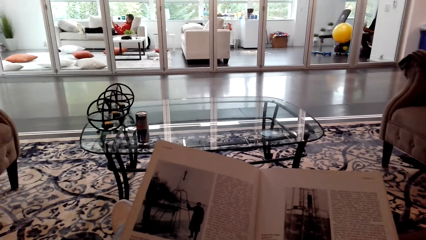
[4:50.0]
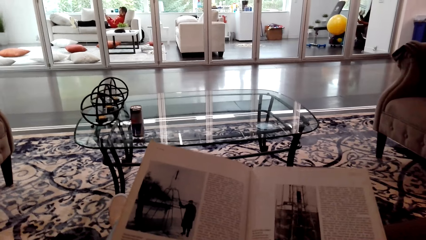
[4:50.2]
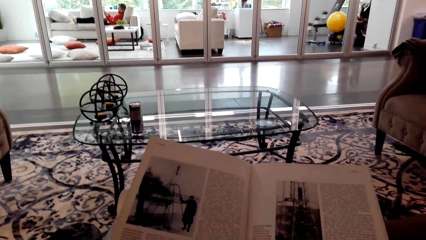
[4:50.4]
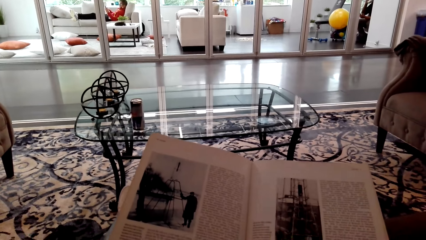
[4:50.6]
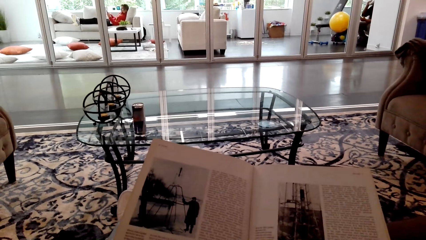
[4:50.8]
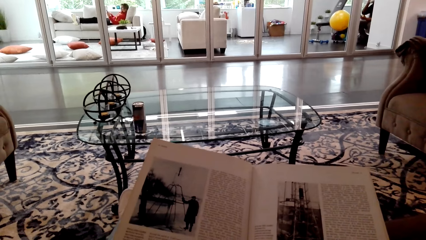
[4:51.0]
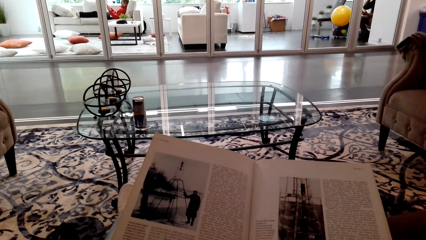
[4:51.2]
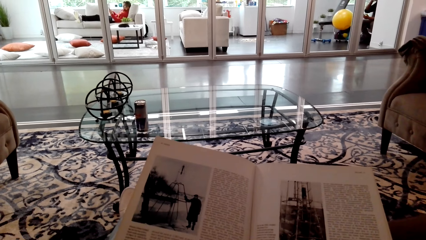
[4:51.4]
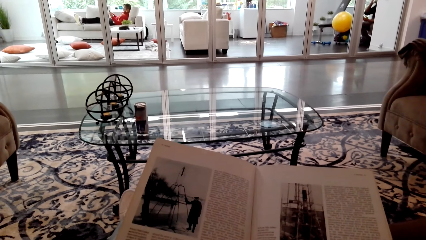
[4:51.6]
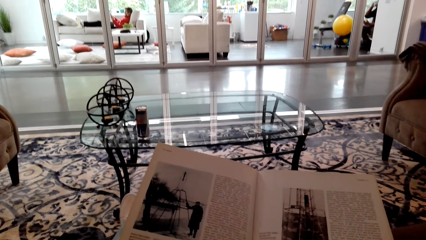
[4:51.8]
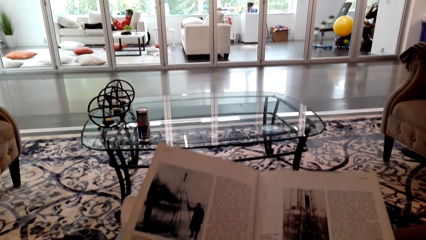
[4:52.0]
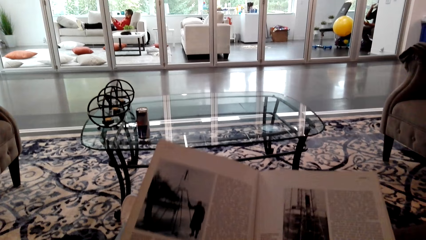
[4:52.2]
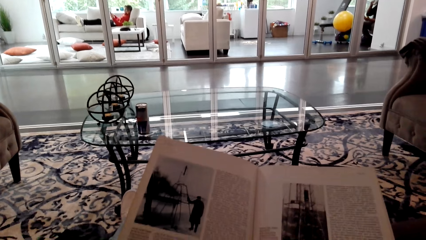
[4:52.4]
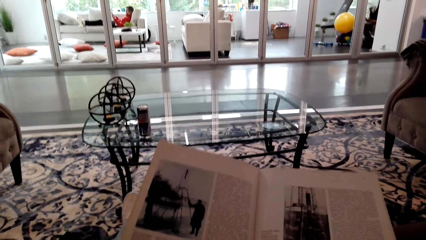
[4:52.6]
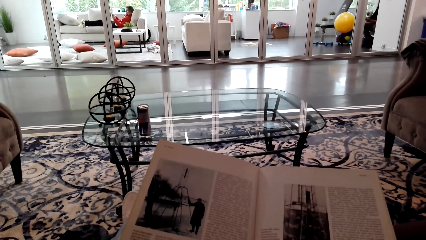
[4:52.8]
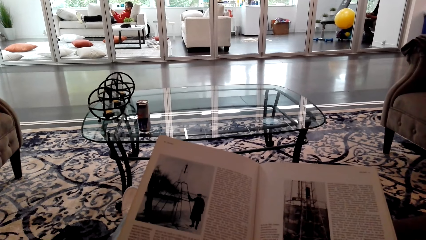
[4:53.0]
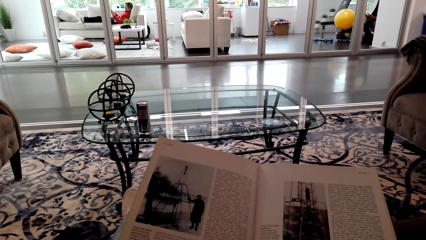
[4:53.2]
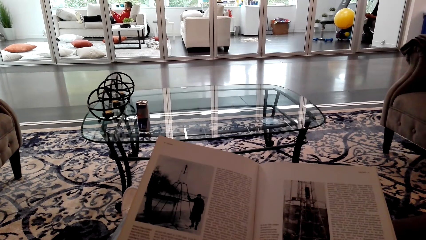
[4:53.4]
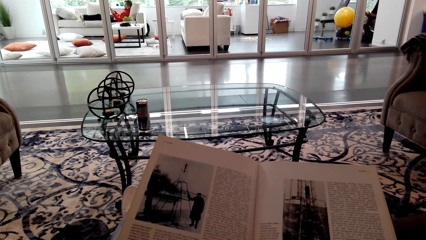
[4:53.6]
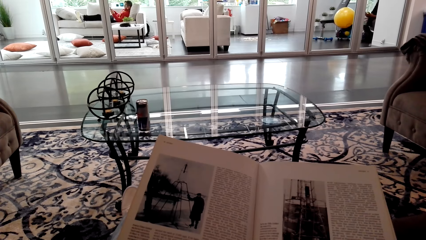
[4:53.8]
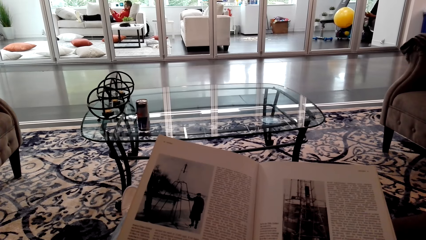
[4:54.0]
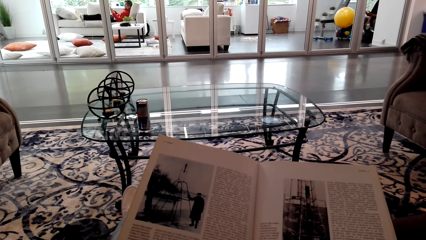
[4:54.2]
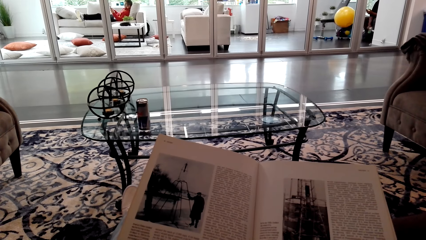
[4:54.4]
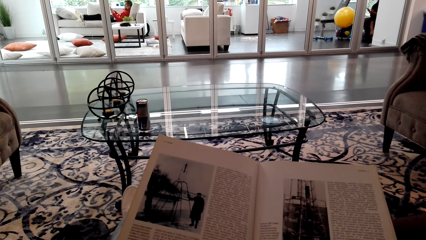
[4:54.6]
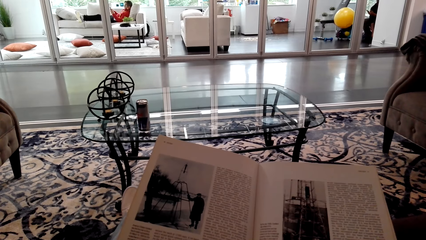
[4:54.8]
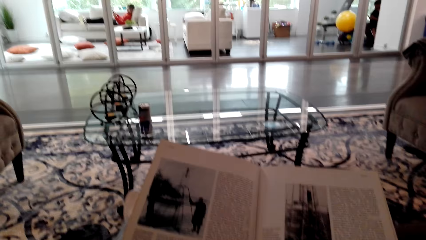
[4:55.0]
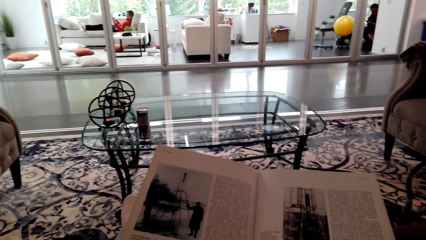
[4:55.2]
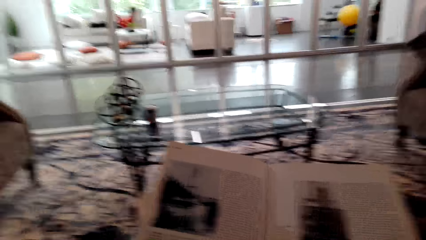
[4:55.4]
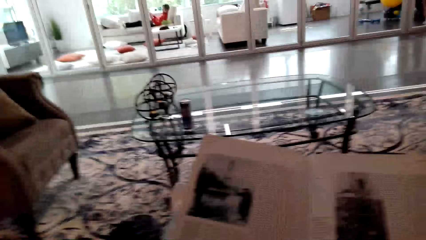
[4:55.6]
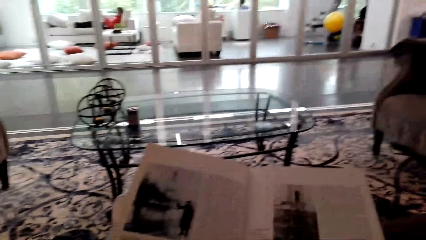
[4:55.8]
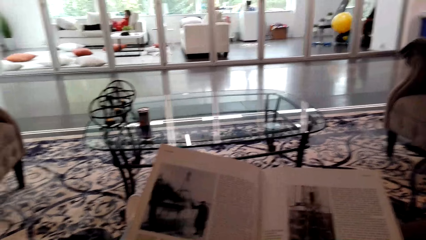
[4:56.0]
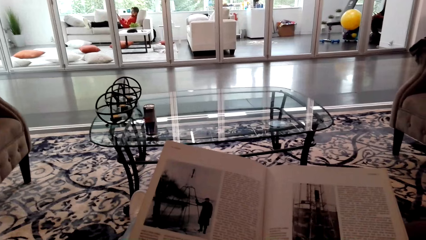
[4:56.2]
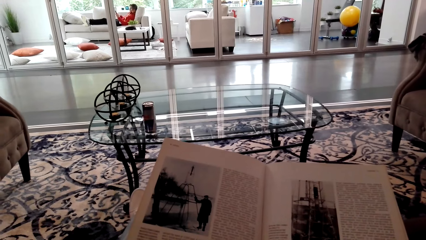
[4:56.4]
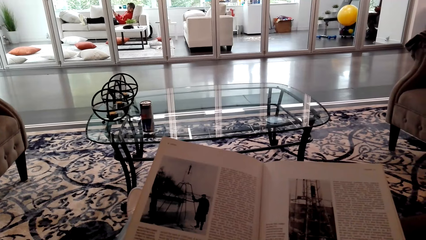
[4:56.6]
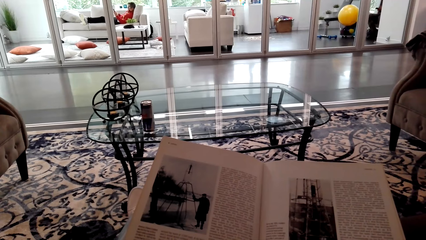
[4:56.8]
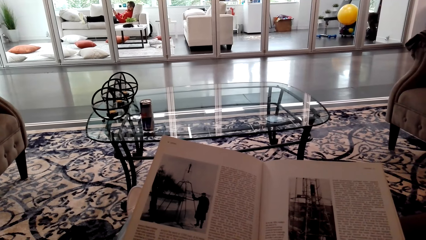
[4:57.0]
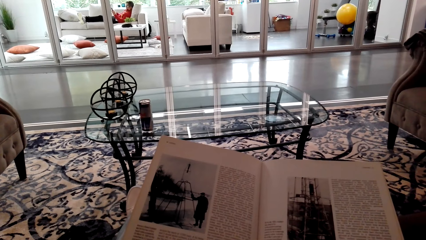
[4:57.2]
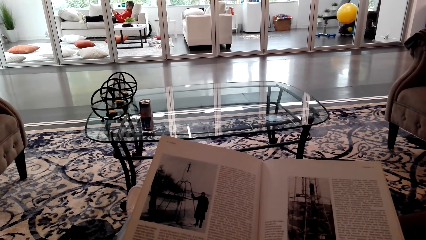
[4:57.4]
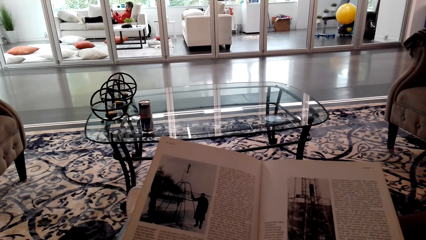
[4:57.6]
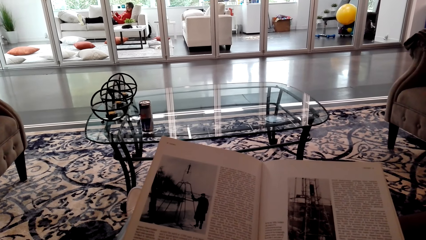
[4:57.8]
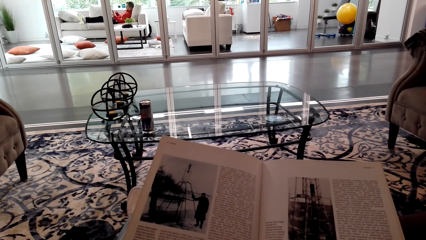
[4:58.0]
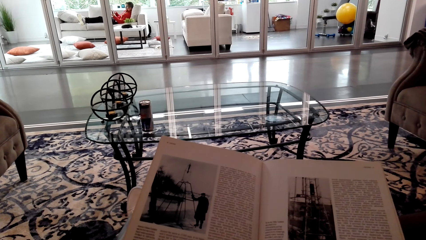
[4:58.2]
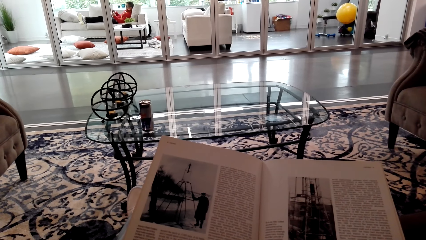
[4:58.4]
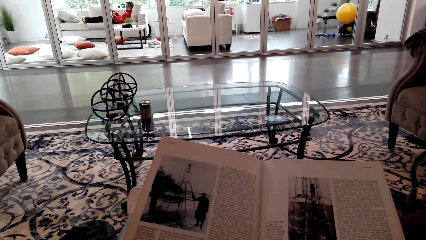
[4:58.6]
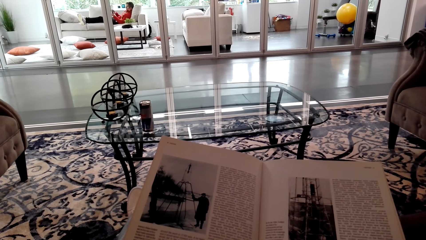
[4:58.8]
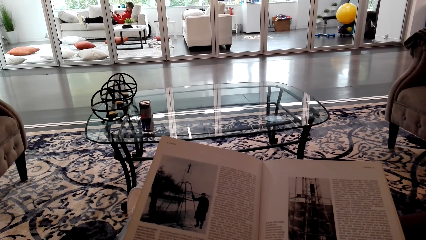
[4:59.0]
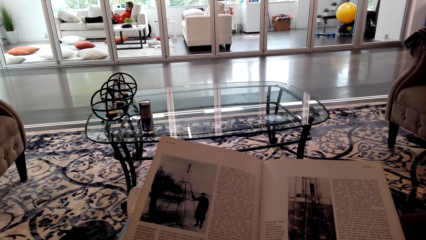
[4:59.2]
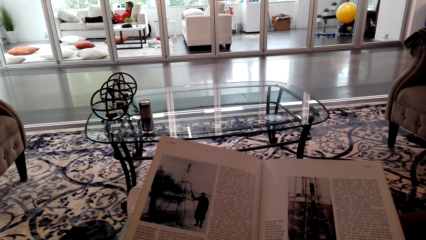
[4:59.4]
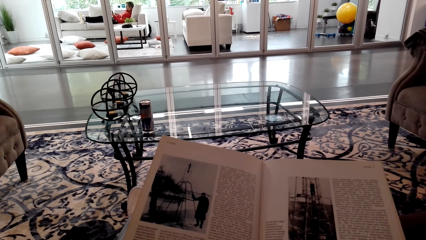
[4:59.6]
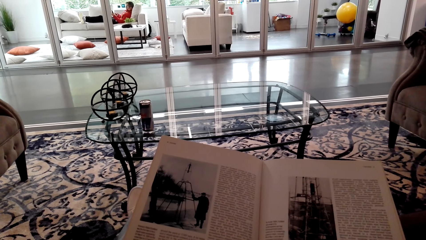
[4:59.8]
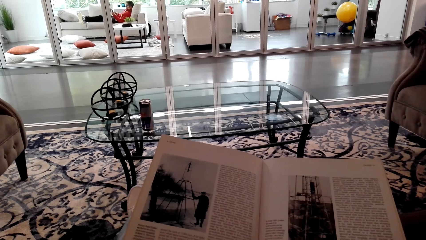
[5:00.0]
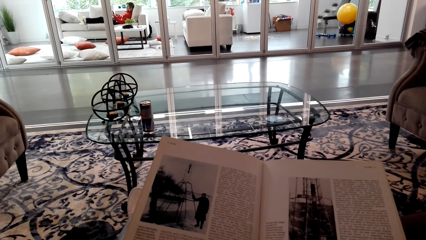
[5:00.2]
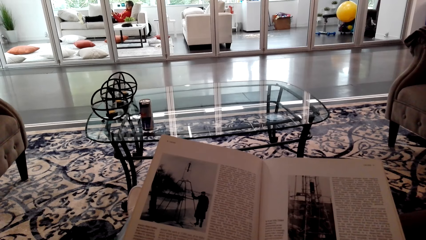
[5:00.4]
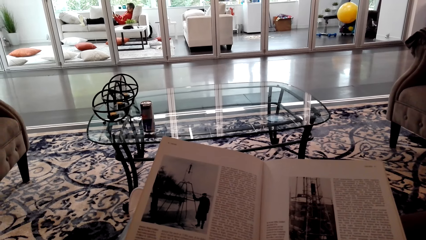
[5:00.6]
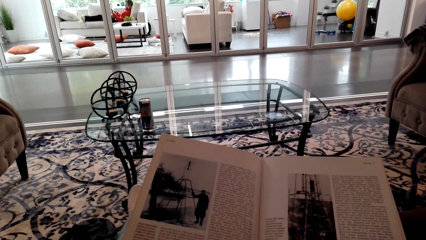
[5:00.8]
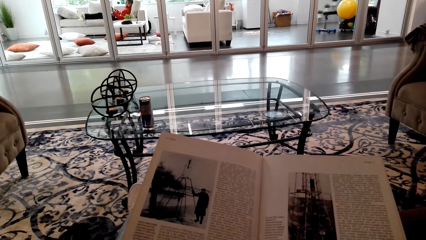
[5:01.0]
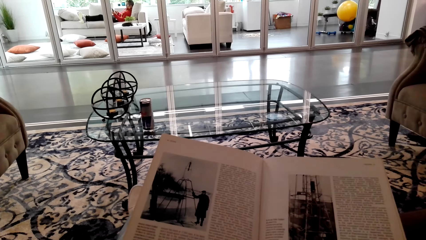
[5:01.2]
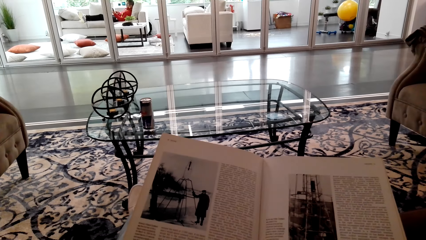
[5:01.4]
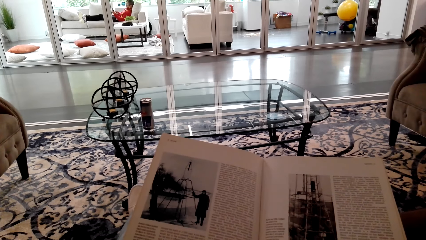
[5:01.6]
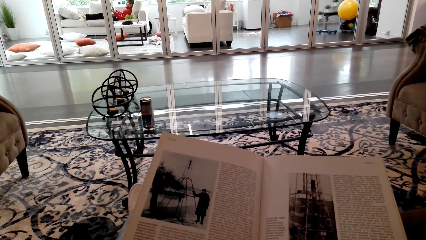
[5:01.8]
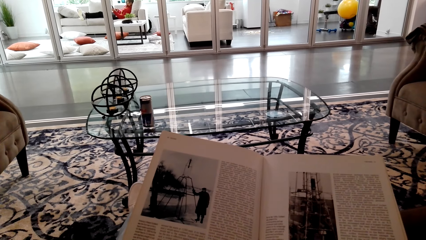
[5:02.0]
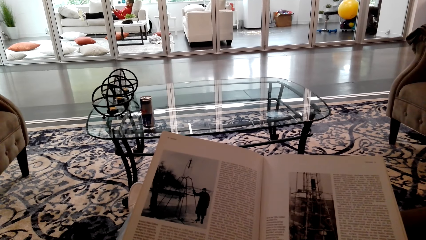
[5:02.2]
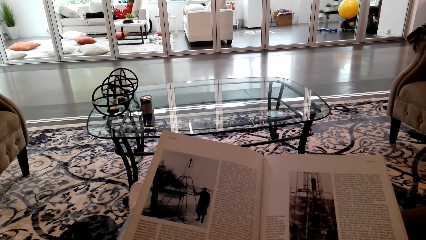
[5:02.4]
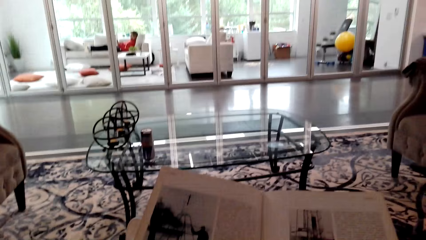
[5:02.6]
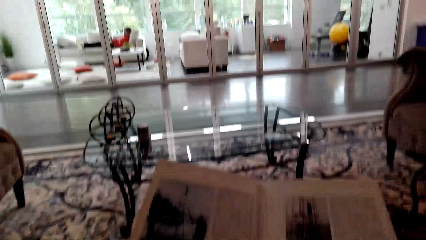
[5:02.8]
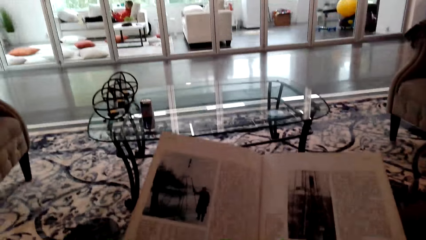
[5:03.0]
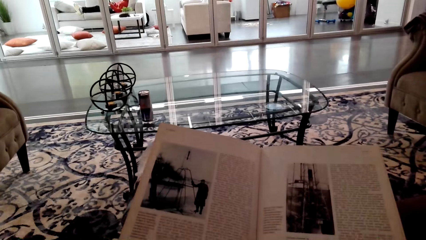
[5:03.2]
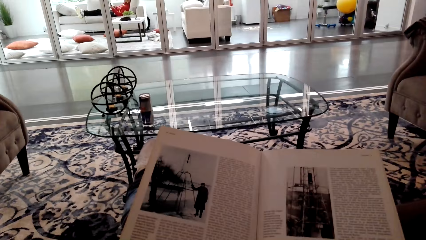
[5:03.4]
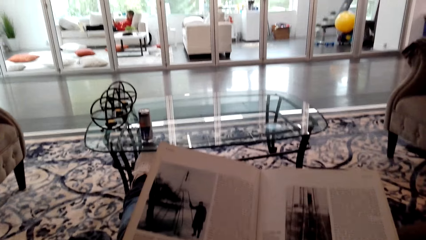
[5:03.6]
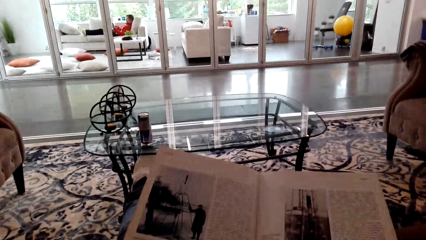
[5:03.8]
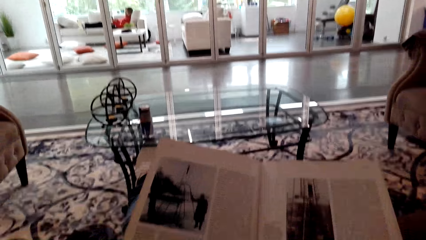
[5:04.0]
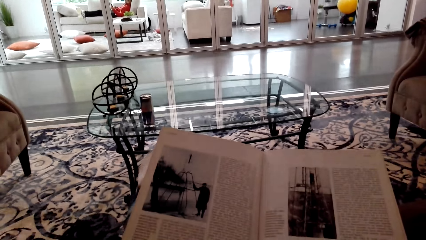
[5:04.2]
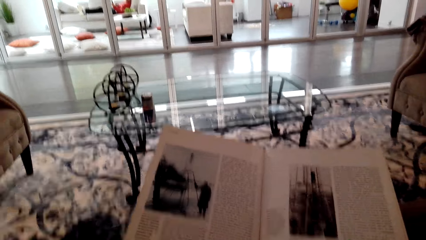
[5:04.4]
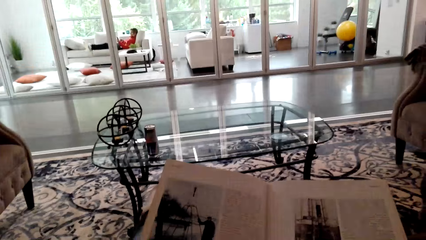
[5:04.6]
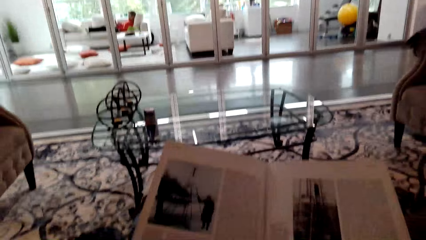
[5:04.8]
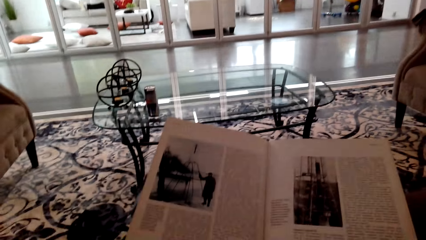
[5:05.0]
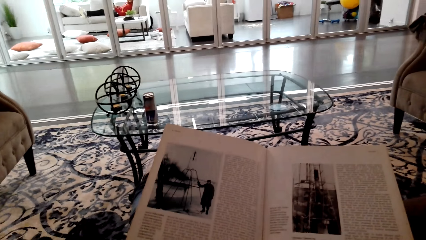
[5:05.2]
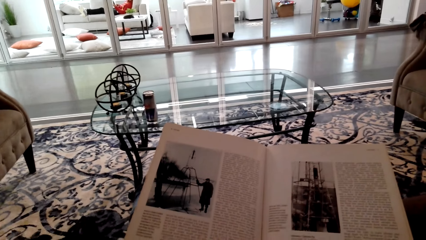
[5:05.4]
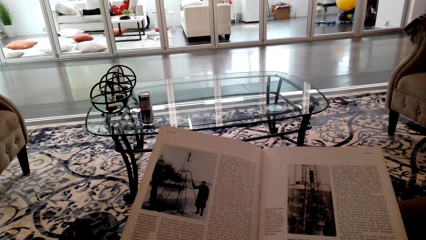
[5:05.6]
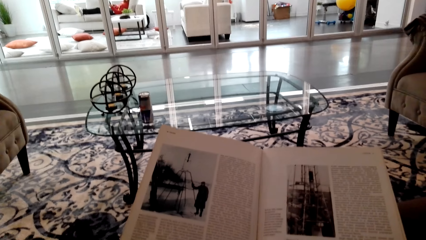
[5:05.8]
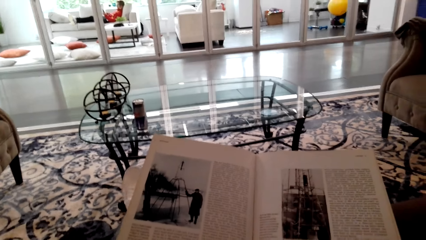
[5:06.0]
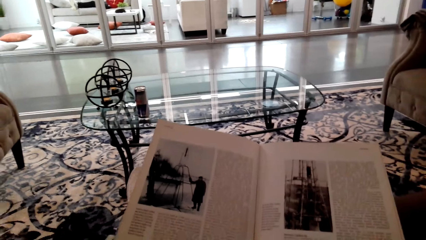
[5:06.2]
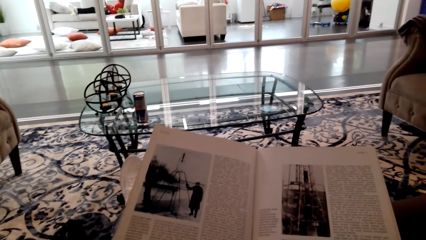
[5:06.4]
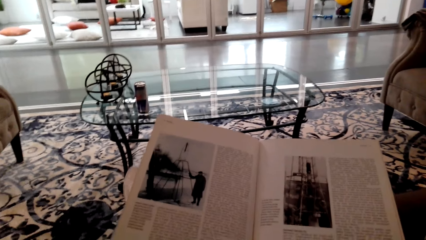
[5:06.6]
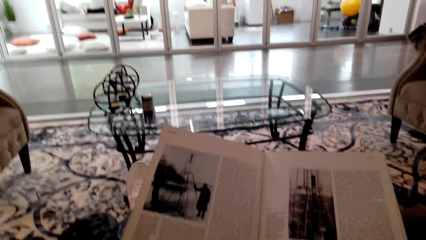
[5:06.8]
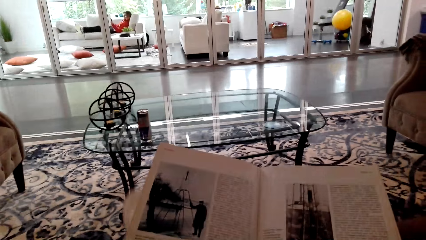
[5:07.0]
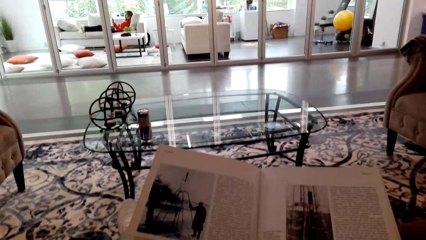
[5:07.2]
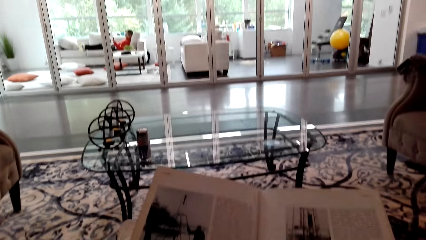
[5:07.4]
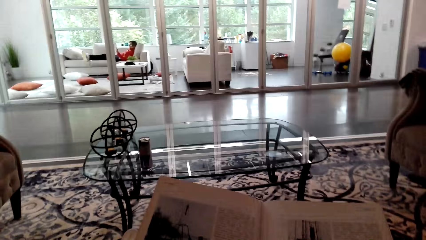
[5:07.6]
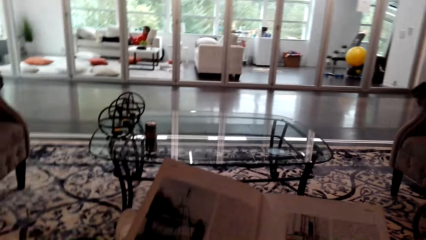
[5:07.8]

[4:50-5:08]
The camera wearer interacts with a woman. The woman talks. The camera wearer talks. The woman talks. The camera wearer swings the leg.
